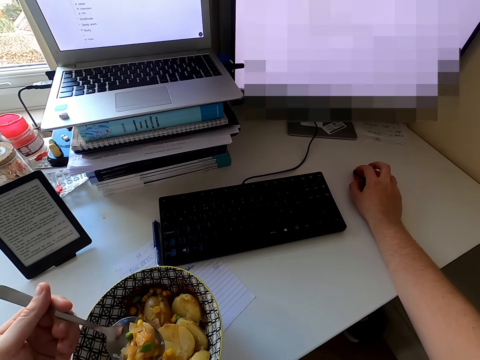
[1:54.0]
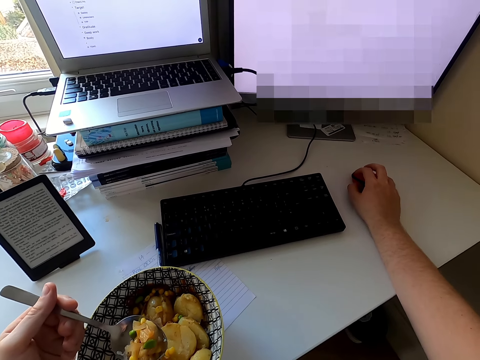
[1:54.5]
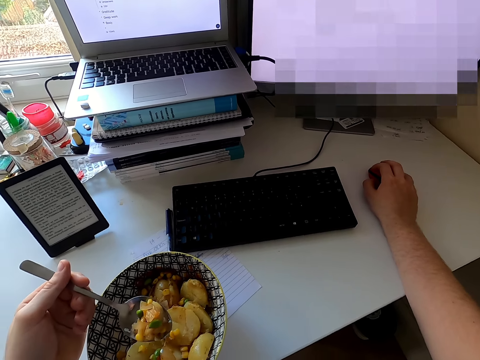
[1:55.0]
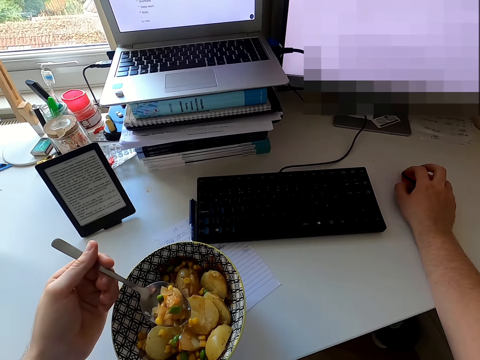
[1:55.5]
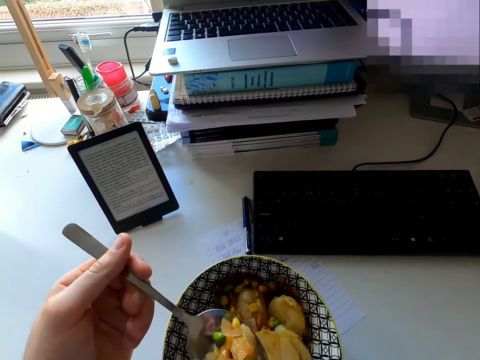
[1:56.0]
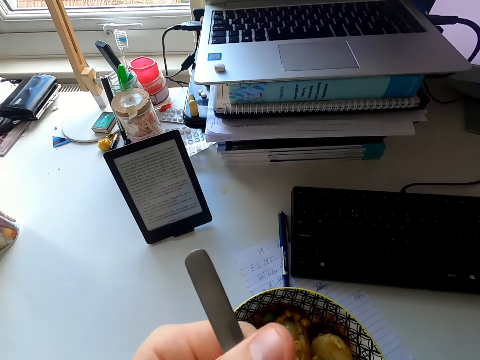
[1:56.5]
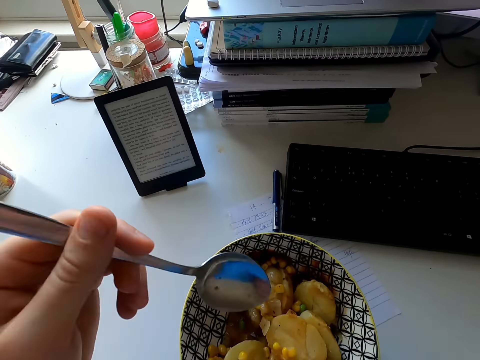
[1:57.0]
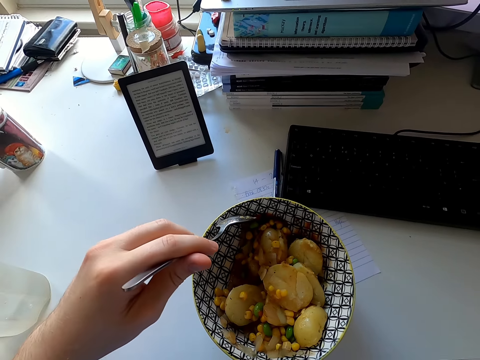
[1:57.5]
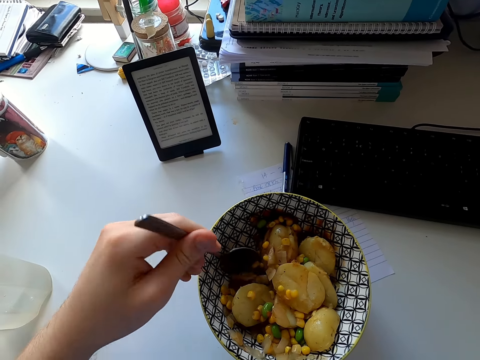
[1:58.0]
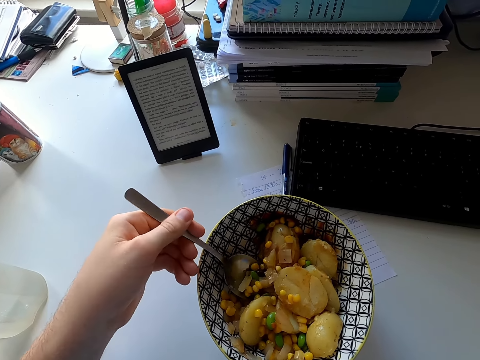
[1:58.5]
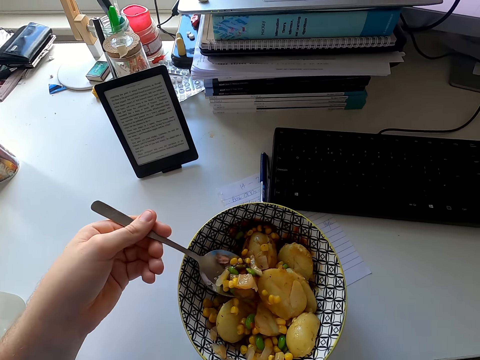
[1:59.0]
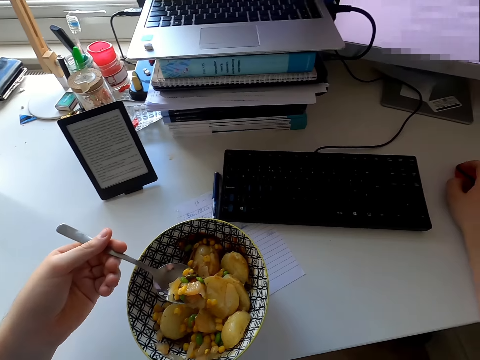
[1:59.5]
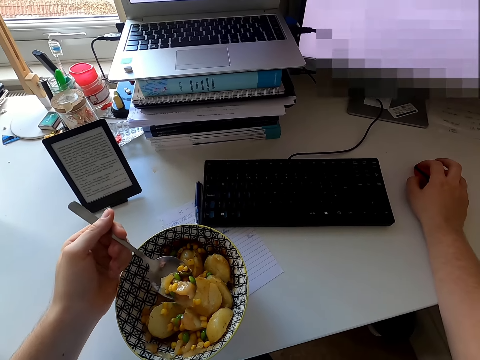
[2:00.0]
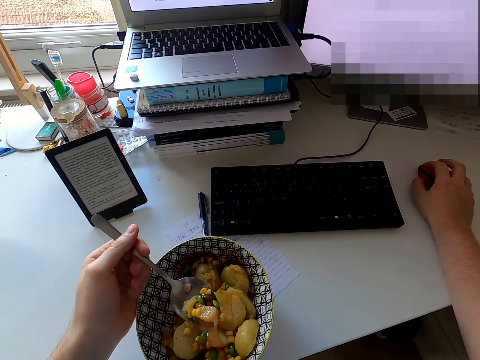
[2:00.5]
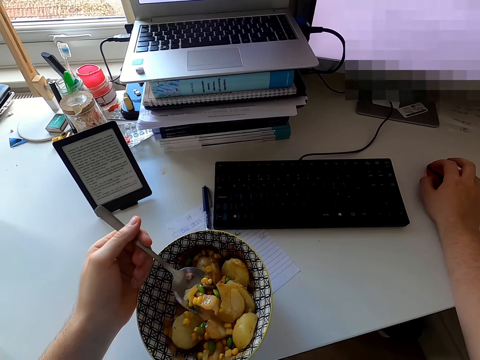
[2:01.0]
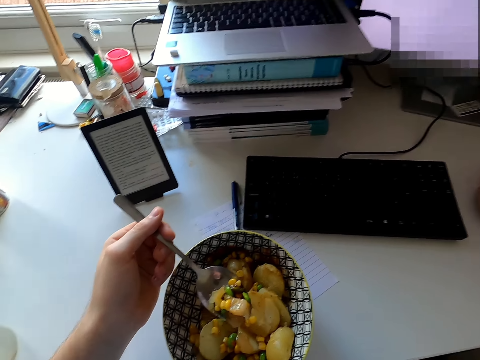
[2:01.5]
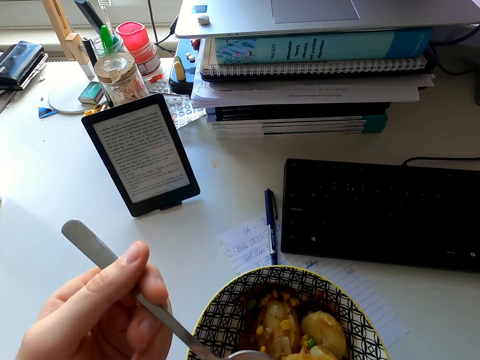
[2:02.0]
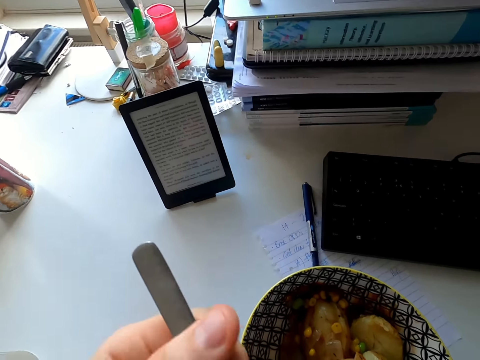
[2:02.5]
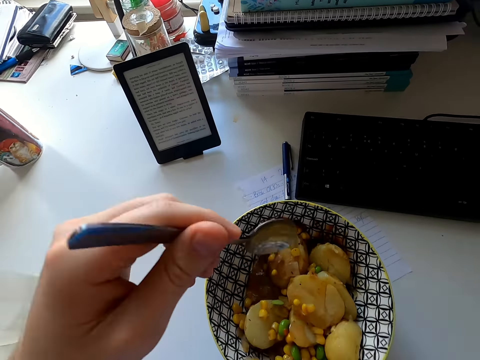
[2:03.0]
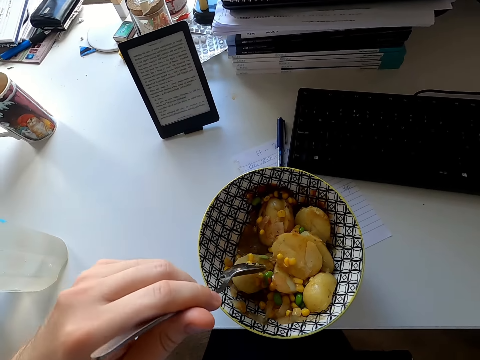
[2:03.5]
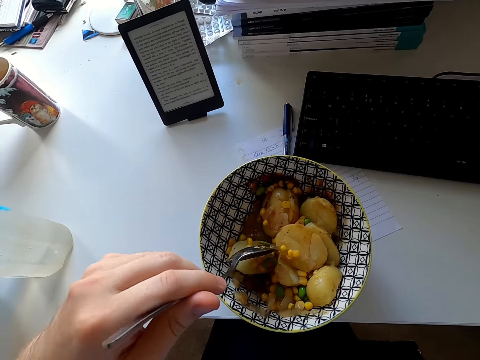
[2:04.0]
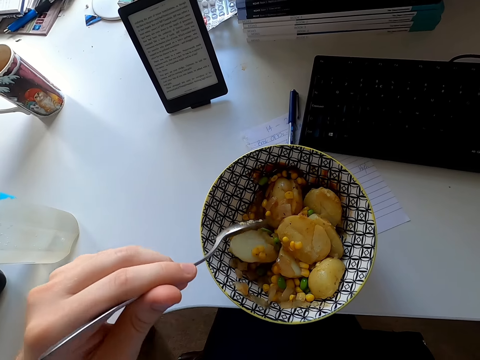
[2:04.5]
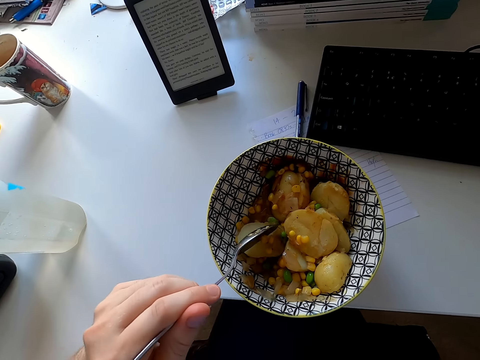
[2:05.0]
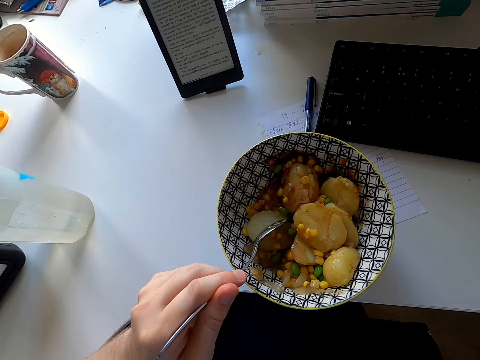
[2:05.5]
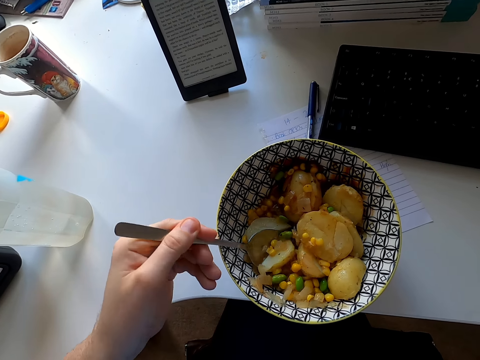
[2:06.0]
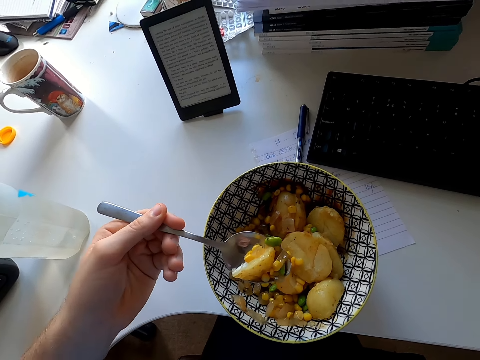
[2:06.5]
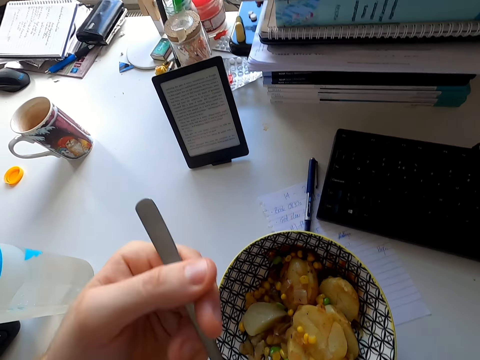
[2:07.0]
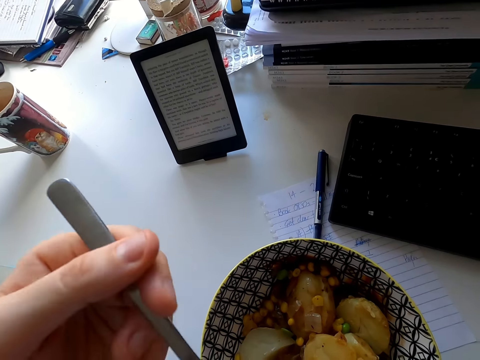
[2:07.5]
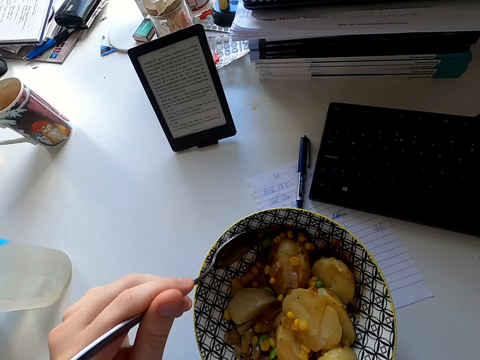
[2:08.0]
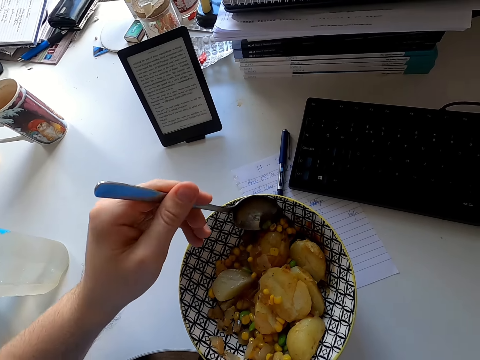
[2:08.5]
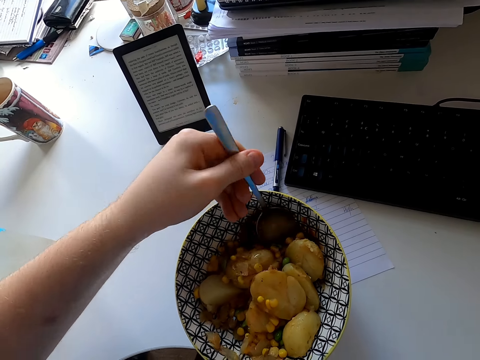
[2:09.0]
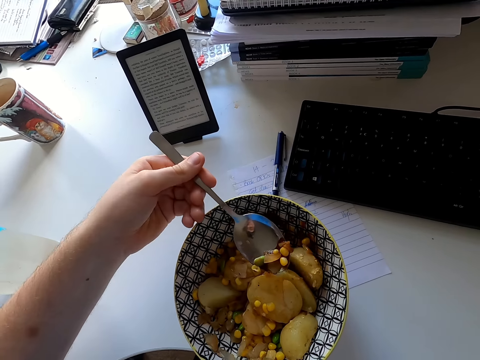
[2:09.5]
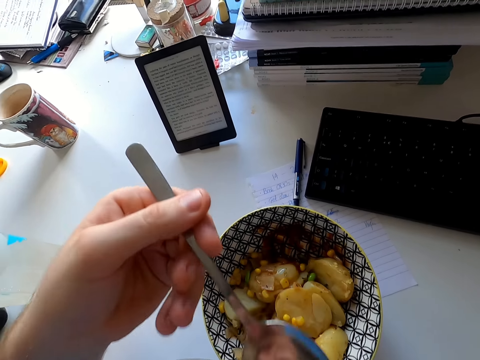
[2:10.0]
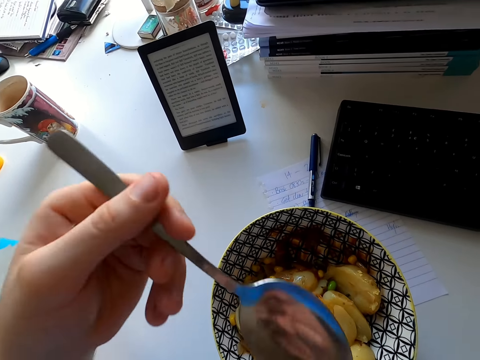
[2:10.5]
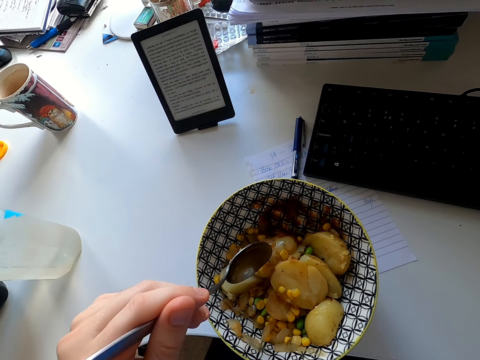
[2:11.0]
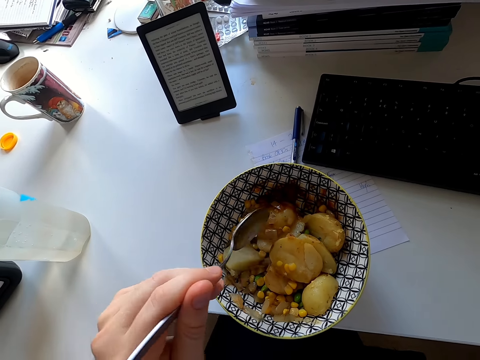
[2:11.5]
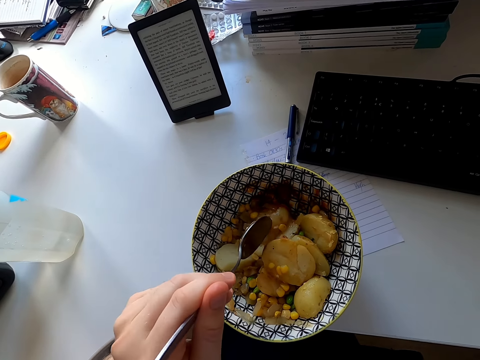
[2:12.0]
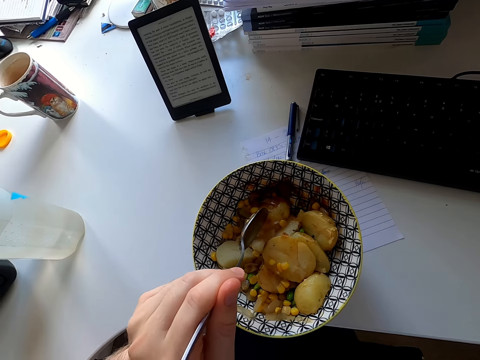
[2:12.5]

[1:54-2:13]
The camera wearer eats food. They pick food with a spoon. They stare at the screen. They eat food. They cut the potato. They scoop food. They eat food. They pick food. They eat food. They cut the potato with the spoon.

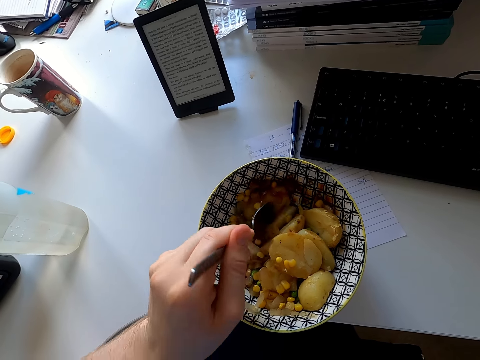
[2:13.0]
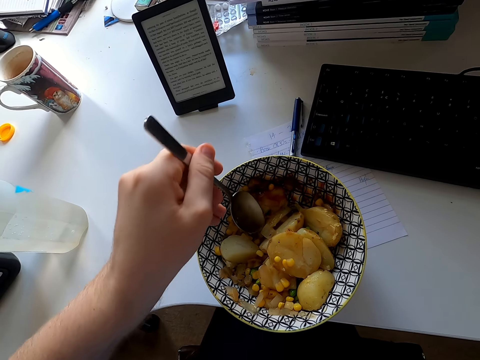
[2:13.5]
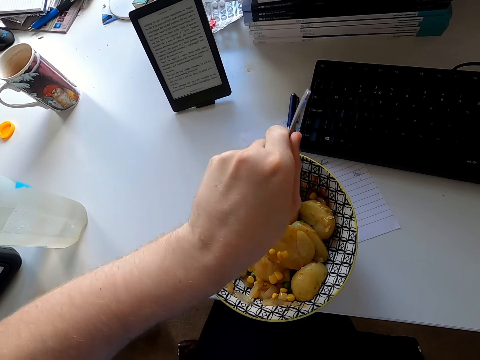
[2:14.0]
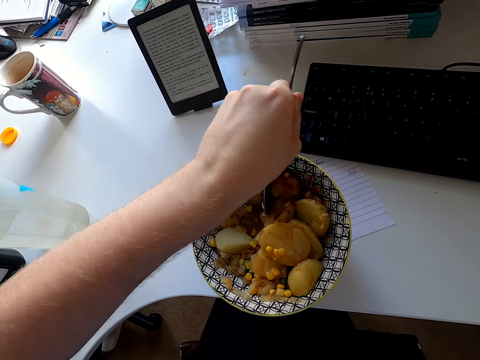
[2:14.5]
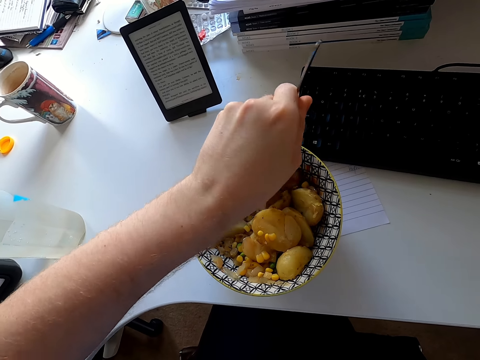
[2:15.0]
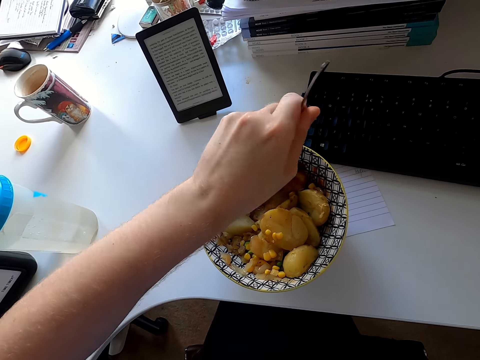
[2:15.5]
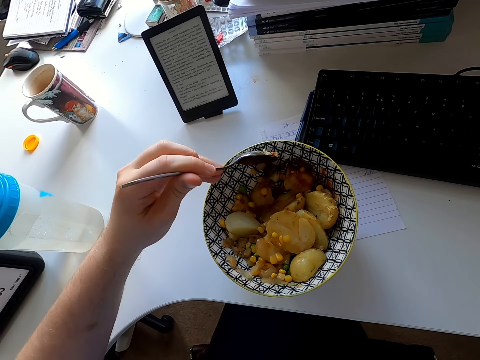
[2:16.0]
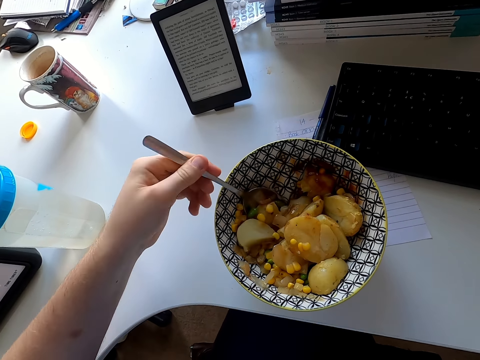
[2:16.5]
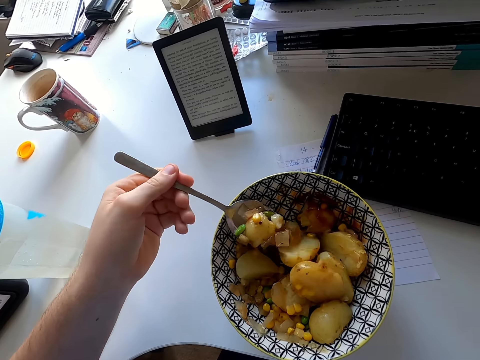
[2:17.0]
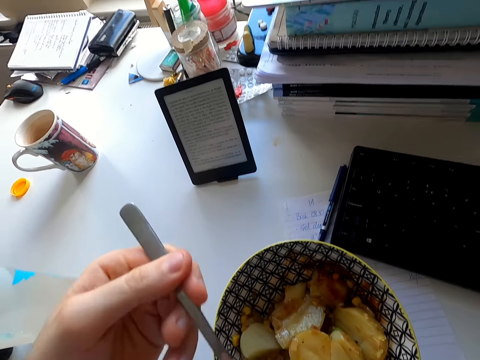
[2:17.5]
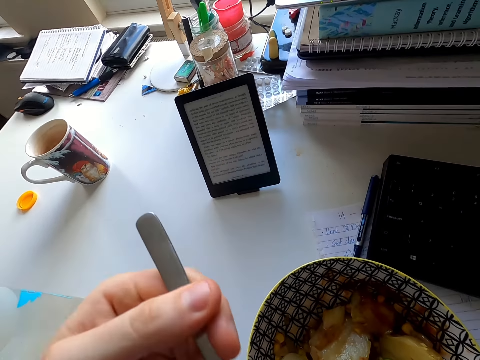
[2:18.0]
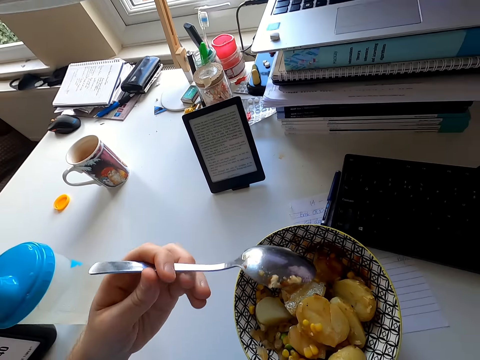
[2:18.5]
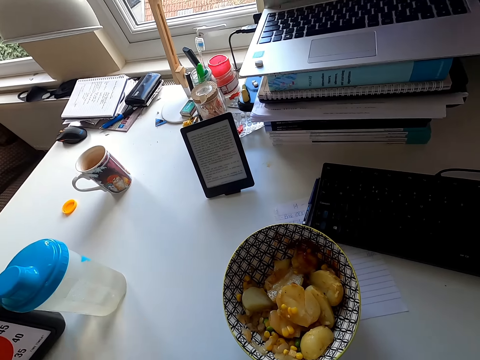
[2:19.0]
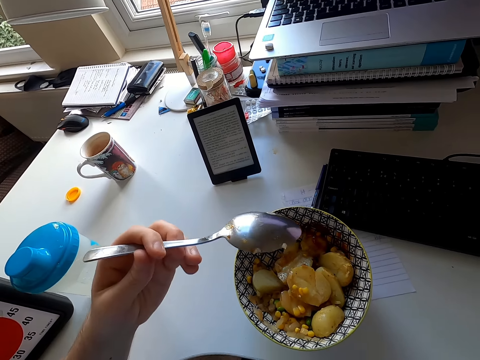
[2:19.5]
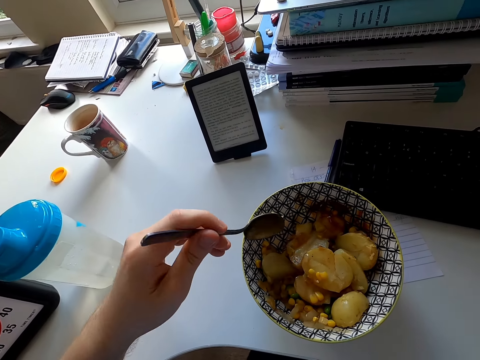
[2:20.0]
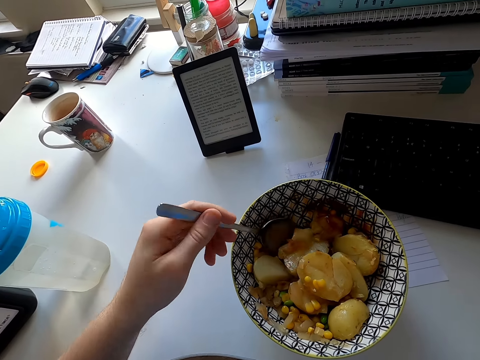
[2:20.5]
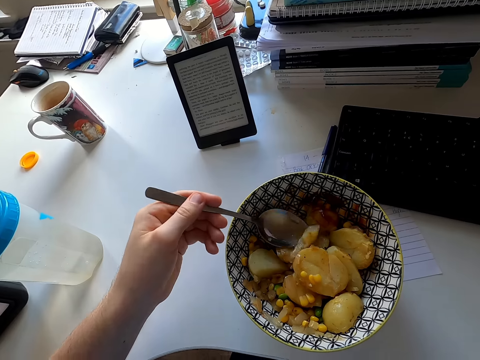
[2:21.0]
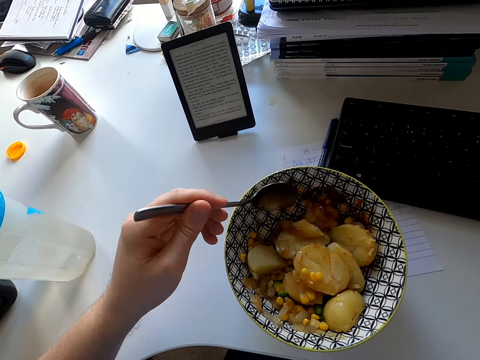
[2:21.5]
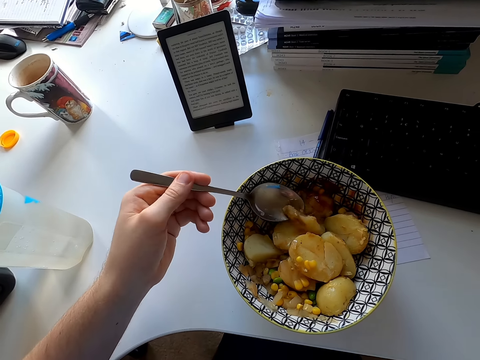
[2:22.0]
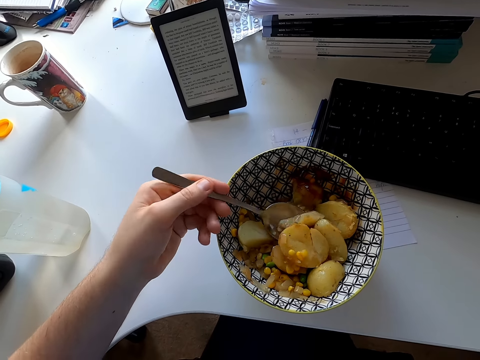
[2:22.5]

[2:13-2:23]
The camera wearer picks food. They eat food. They scoop food in the bowl.
